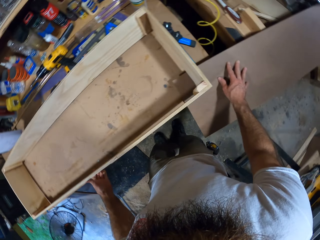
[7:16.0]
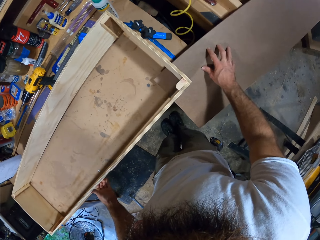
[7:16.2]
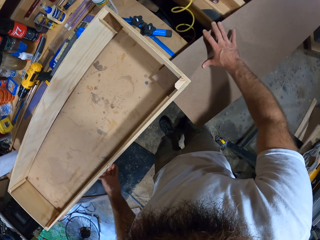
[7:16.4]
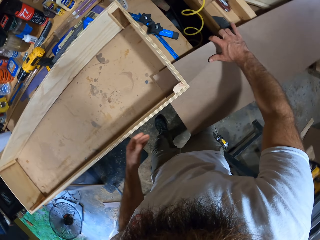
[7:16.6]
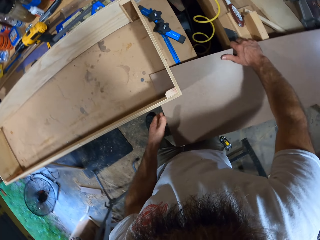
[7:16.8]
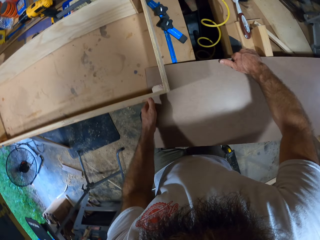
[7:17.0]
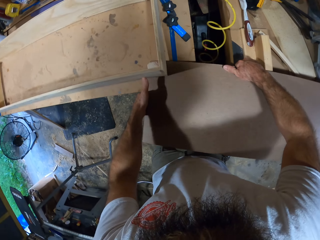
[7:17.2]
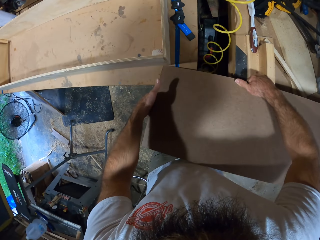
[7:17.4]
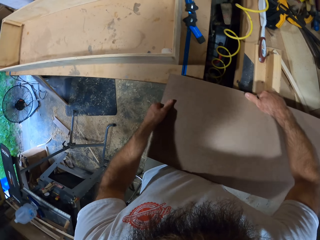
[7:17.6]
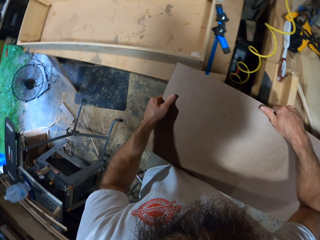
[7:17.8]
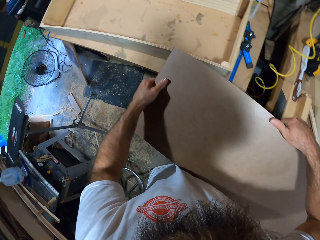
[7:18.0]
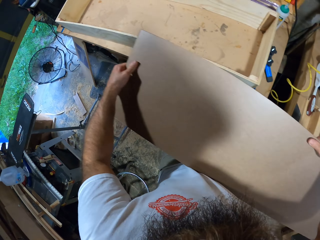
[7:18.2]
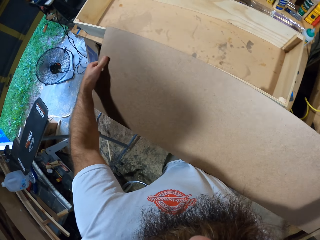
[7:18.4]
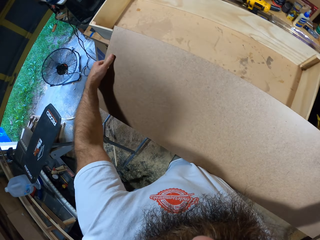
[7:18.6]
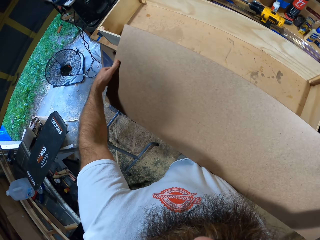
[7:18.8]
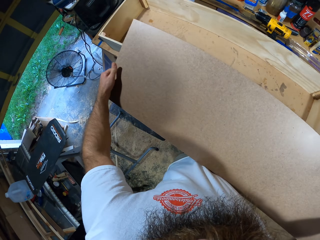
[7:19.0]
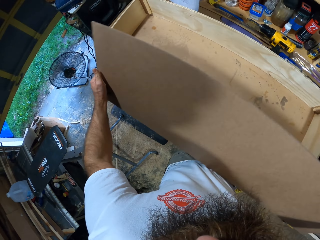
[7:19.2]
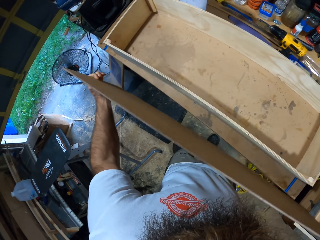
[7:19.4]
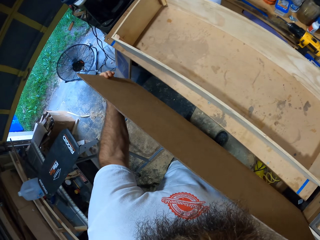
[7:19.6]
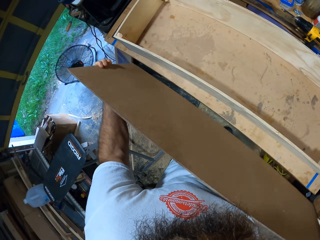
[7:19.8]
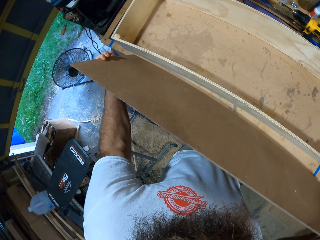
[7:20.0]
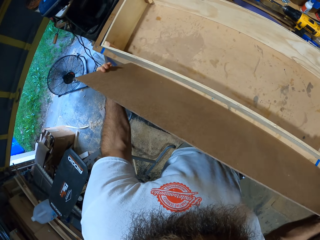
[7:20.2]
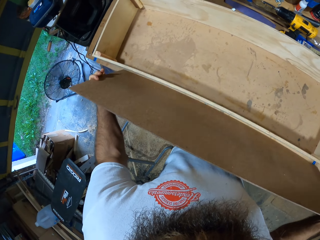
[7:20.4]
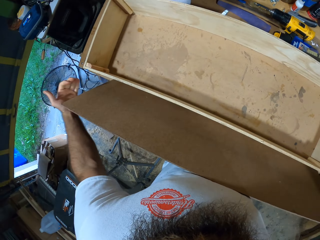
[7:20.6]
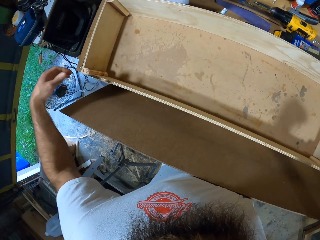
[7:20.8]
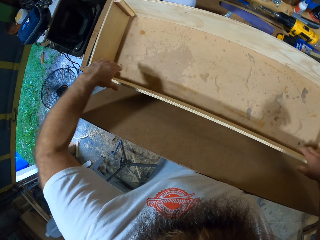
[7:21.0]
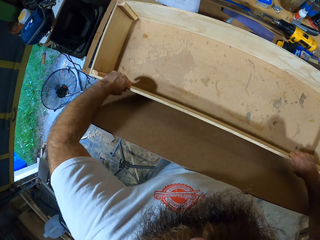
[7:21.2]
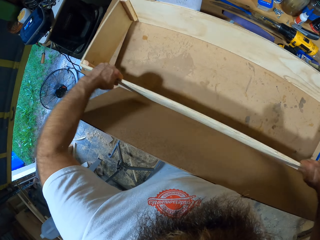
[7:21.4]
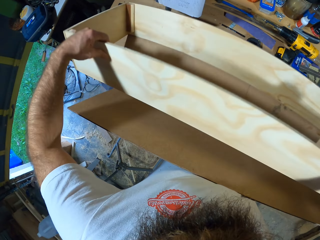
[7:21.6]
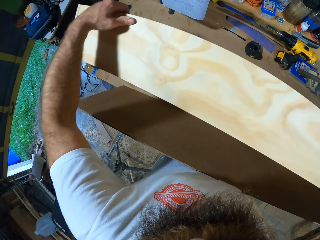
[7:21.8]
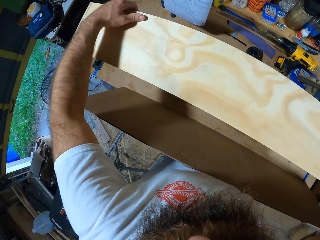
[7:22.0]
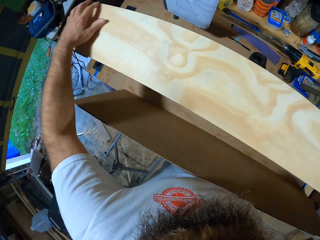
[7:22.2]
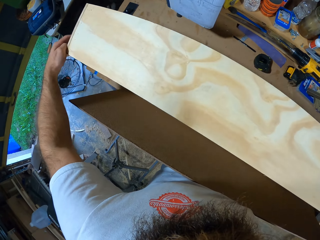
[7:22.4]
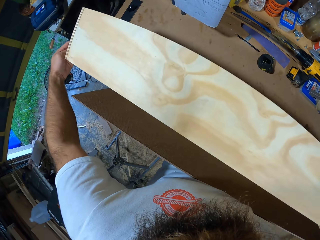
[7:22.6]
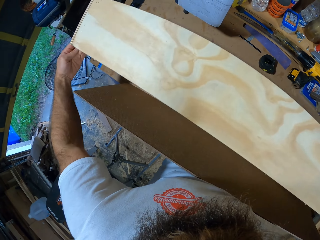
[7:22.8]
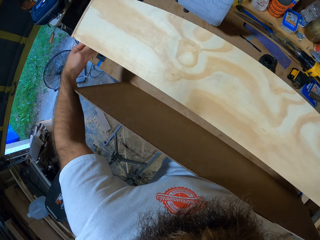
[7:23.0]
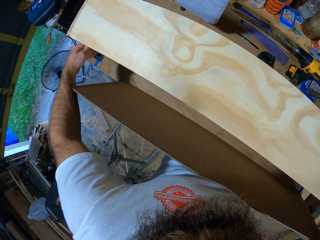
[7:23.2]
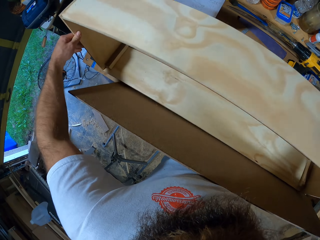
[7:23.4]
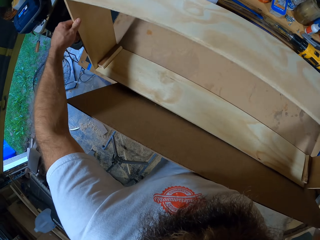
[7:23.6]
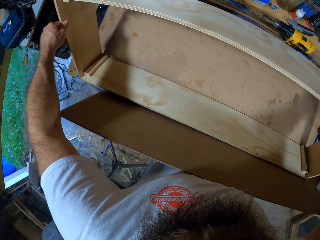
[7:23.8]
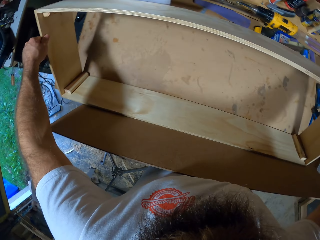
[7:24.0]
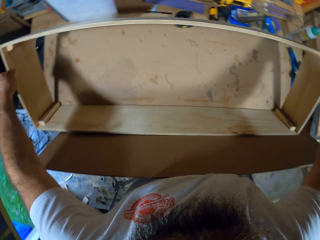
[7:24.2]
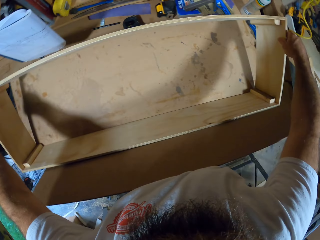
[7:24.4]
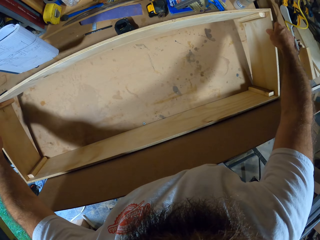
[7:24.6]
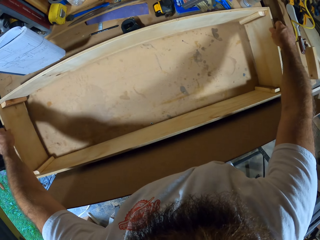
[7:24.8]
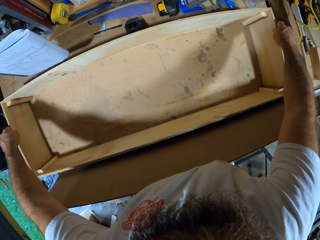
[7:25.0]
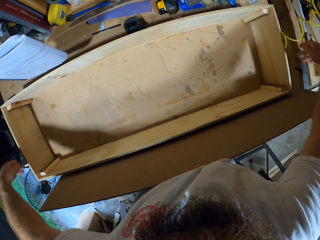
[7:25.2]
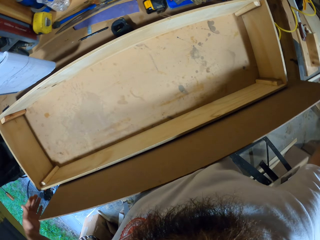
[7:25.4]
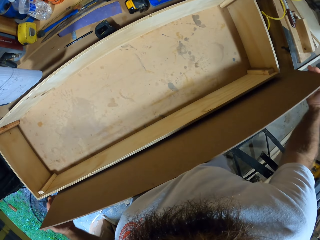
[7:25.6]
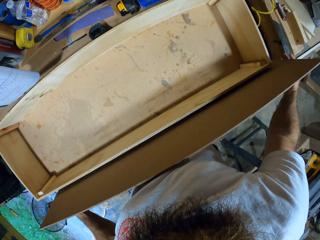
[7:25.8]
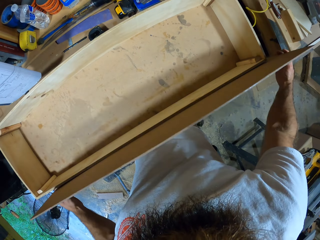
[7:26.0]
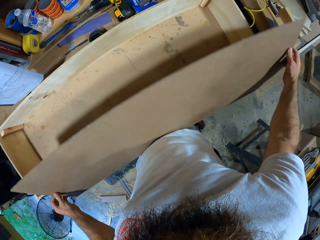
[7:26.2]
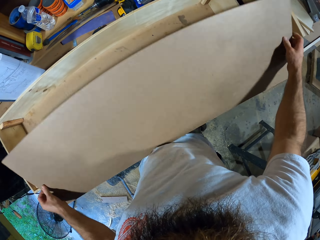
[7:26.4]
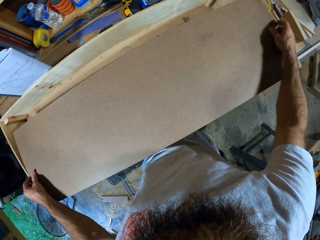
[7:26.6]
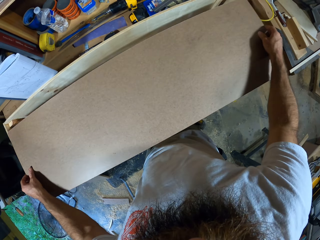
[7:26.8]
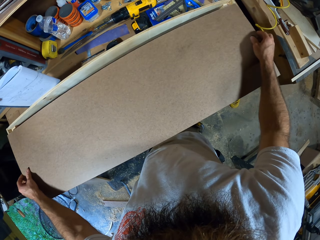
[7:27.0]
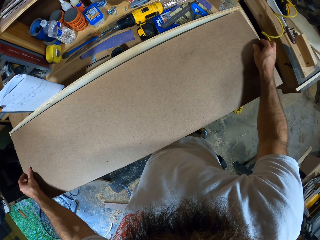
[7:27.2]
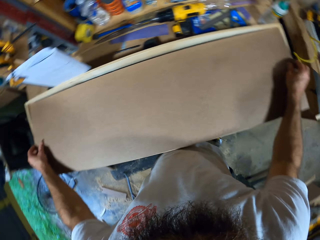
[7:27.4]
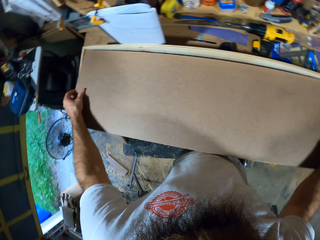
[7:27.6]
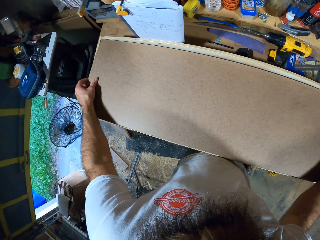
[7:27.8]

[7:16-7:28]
The camera wearer turns the wooden box. He picks up the plywood board from under the wooden box with both hands. He places the plywood board on a table with both hands. He supports the plywood board on the table with his belly. He picks up the wooden box on the table with both hands. He places the wooden box on its side on the table. He lays the wooden box on its back on the table with both hands. He picks up the plywood board on the table with both hands.

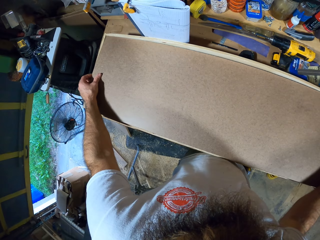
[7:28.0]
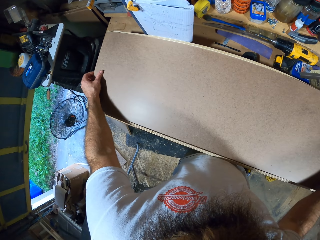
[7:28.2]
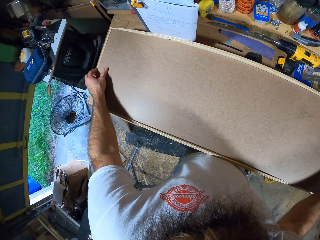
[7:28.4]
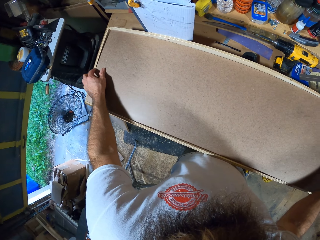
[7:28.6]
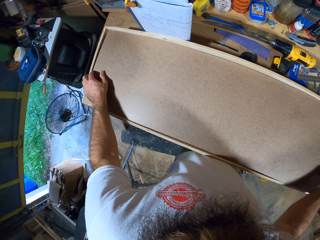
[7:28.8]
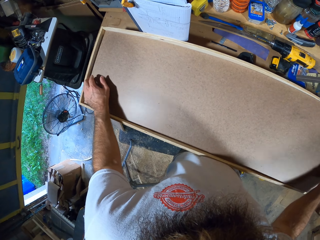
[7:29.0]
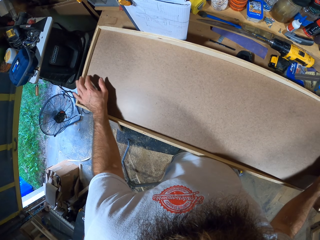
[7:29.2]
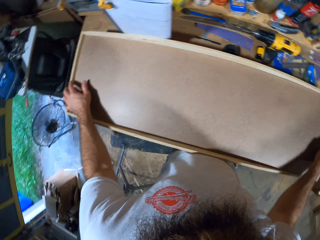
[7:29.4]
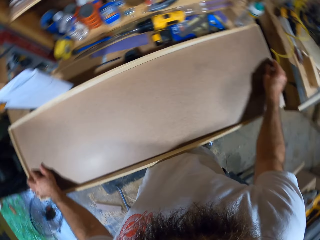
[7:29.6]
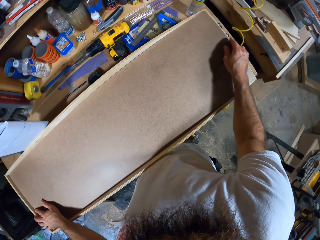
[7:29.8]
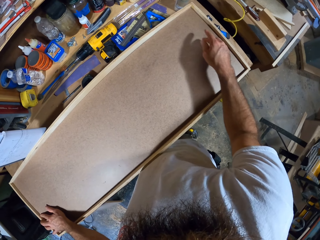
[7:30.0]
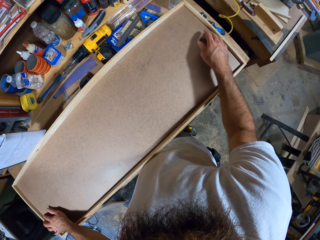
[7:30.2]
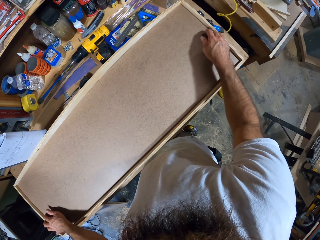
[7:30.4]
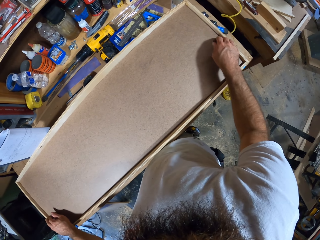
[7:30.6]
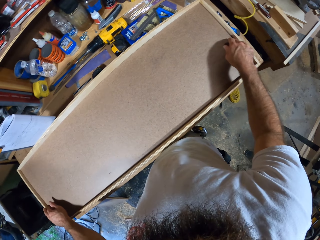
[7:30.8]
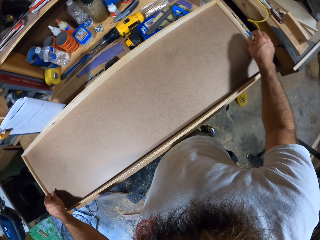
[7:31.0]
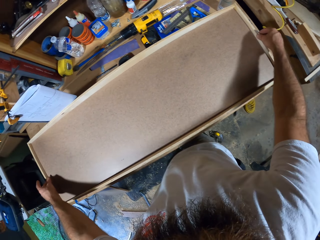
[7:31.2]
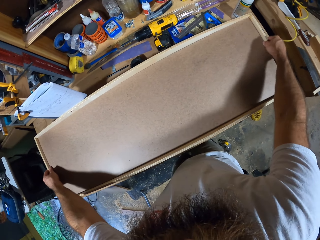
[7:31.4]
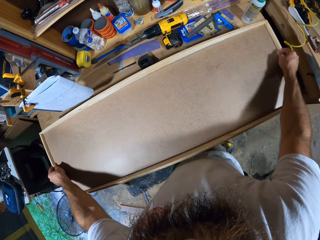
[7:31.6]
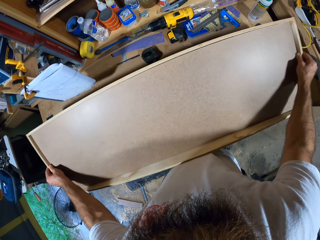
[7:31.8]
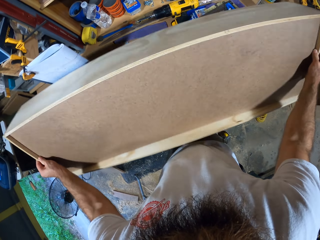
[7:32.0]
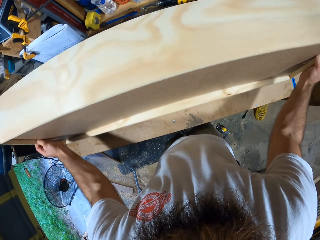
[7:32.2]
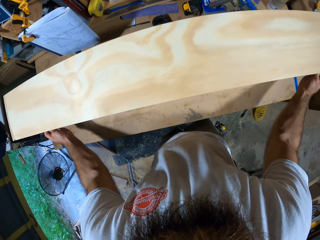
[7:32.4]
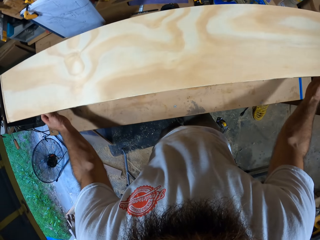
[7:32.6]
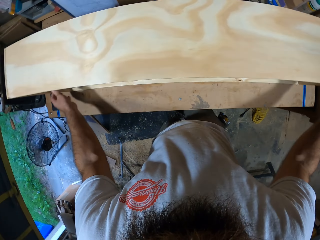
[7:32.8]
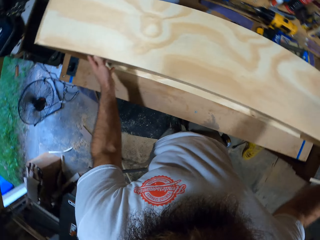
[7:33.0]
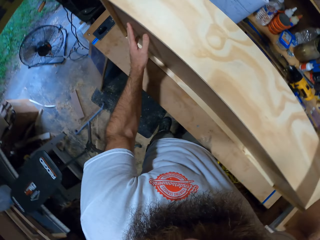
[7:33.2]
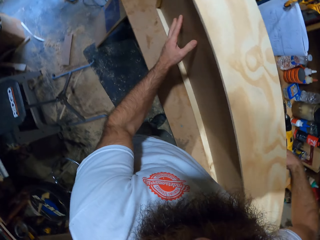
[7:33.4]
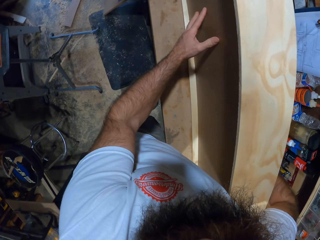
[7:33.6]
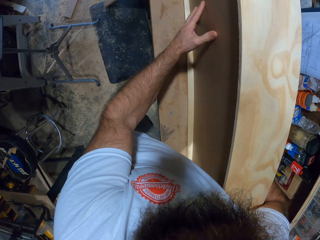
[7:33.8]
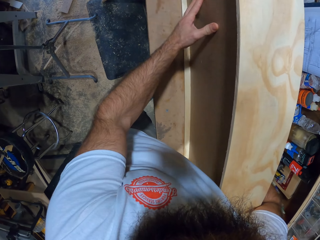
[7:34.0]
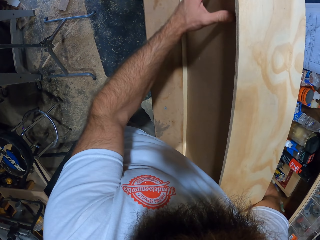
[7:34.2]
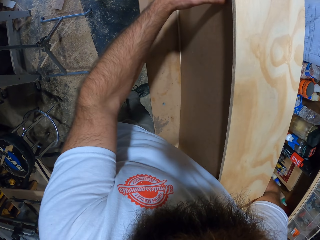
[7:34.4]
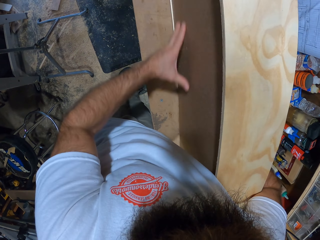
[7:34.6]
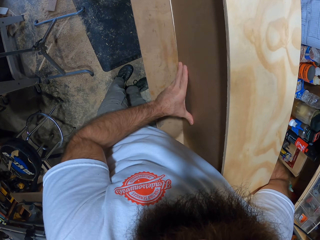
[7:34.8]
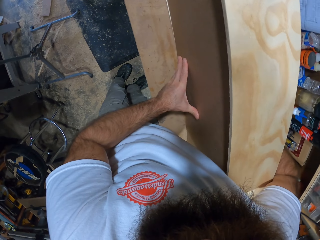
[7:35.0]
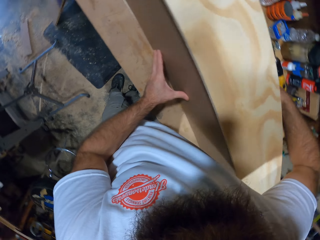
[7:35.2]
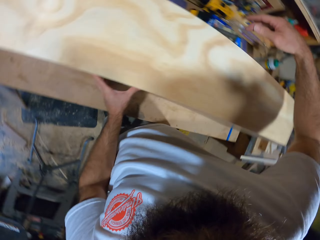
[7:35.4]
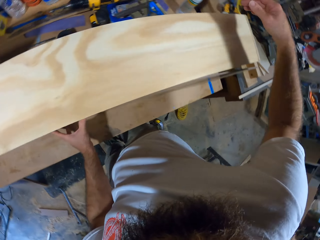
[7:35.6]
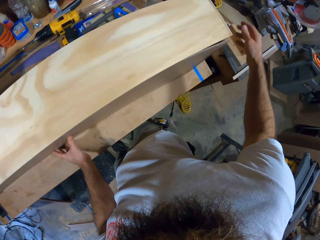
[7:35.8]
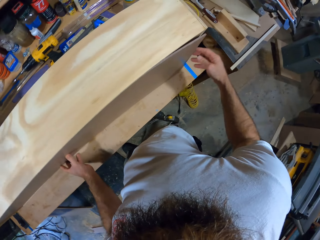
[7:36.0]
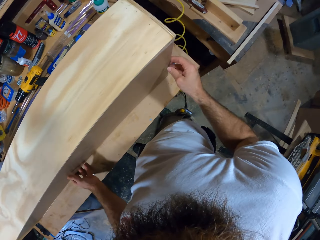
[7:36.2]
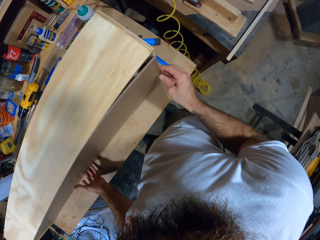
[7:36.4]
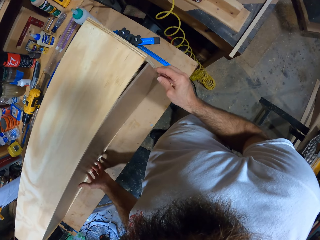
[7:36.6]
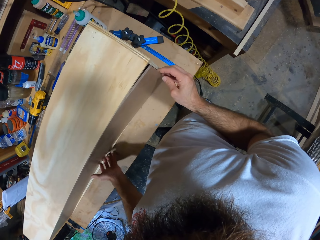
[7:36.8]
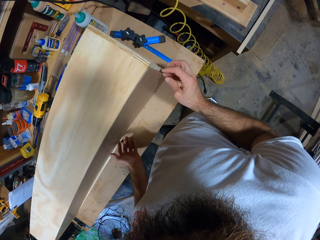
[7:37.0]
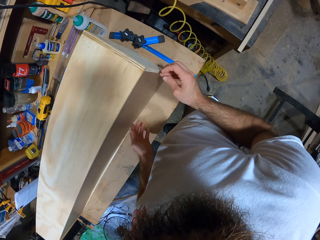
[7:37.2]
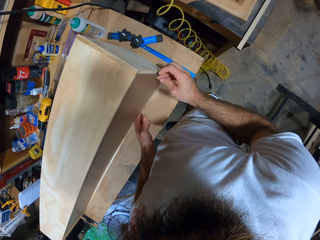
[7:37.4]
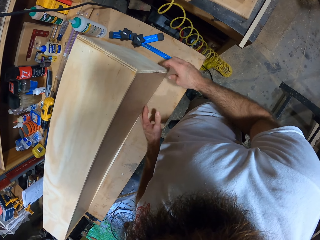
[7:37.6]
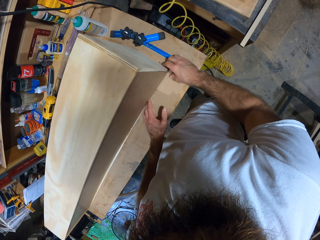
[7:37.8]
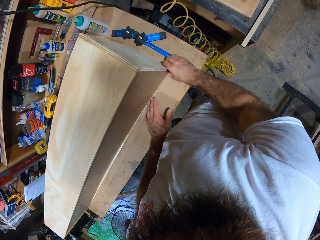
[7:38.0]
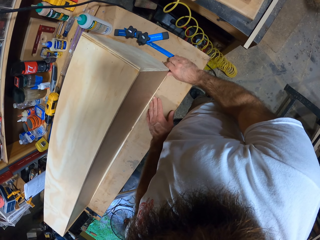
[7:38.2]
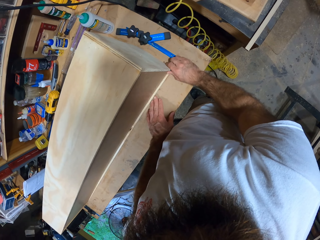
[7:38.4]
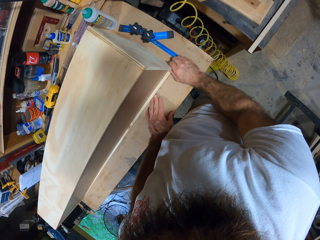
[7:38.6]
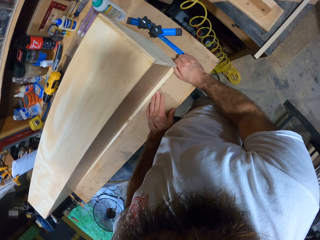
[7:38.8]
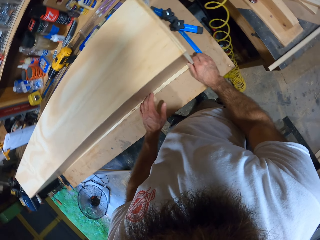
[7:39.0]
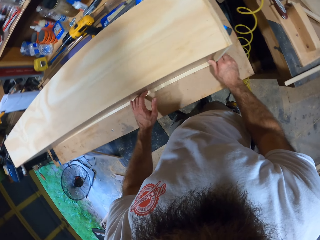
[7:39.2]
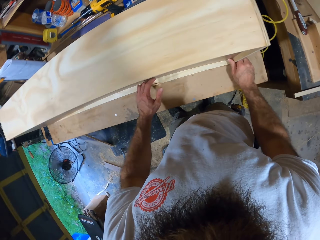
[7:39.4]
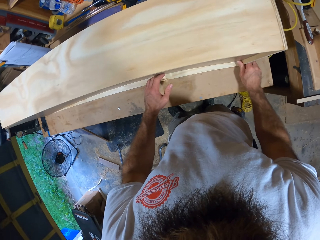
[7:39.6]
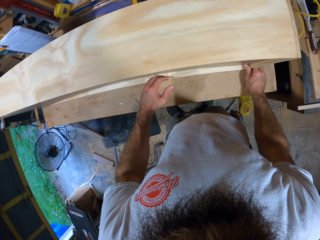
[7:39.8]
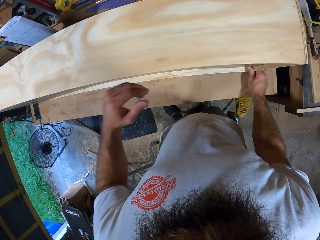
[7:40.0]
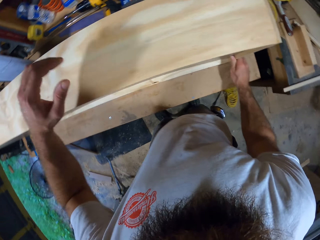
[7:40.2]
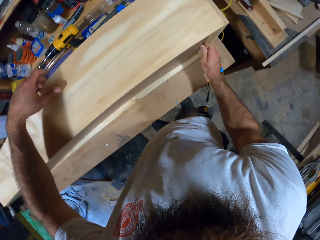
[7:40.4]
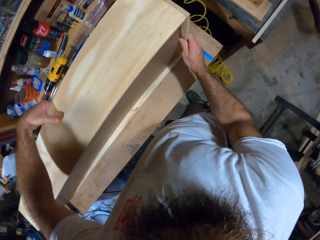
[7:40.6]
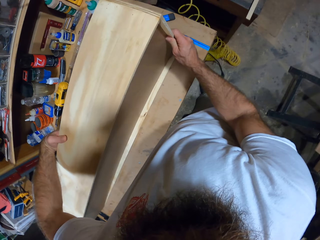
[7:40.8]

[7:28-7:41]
The camera wearer fits the plywood board into the wooden box with both hands. He picks up the wooden box from the table with both hands. He lays the wooden box on its side with both hands. He turns the wooden box. He pushes the plywood board out of the wooden box with his right hand. He supports the plywood box with his left hand. He adjusts the wooden board. He fits the plywood board into the wooden box with both hands.
